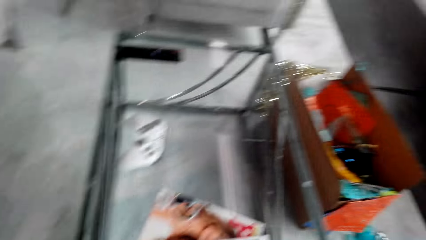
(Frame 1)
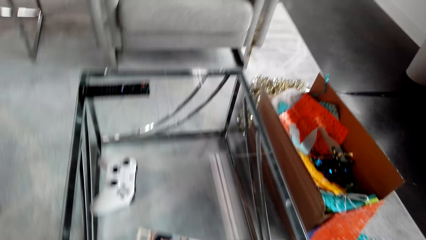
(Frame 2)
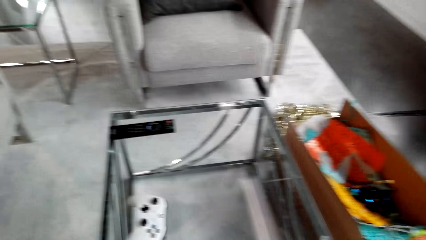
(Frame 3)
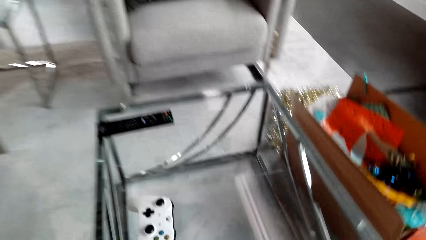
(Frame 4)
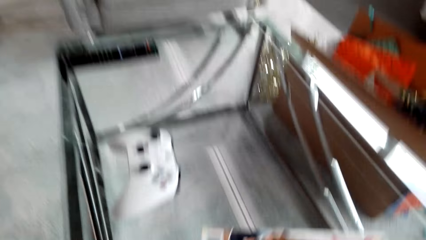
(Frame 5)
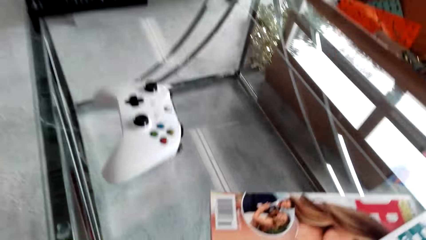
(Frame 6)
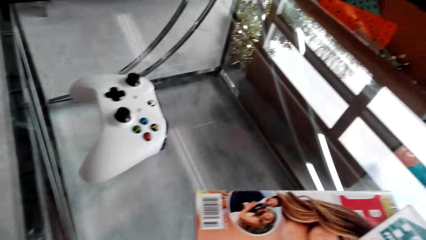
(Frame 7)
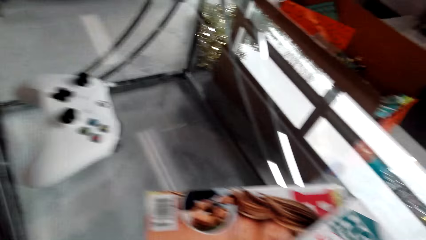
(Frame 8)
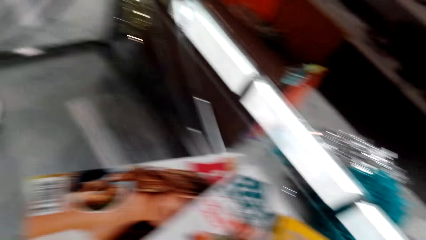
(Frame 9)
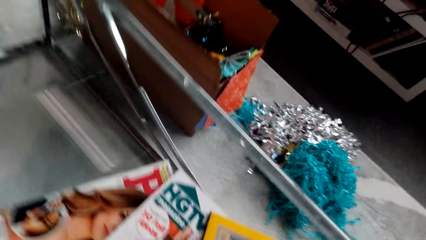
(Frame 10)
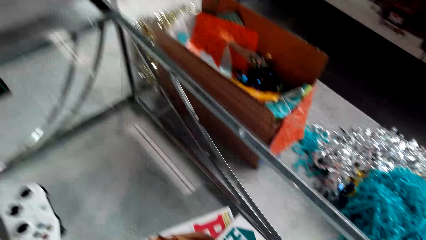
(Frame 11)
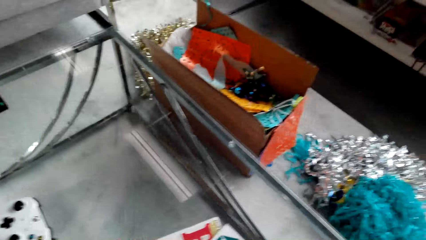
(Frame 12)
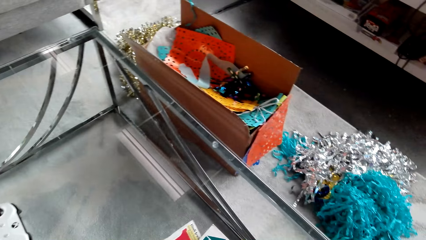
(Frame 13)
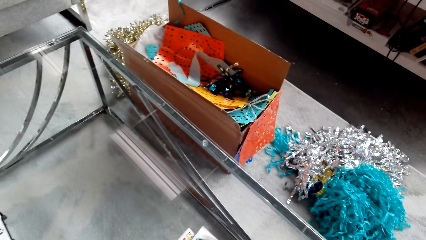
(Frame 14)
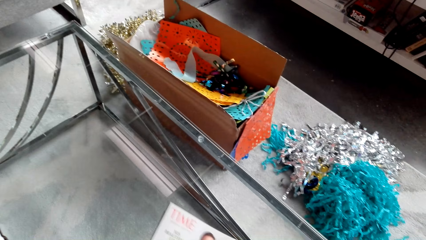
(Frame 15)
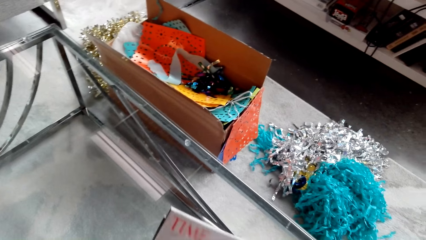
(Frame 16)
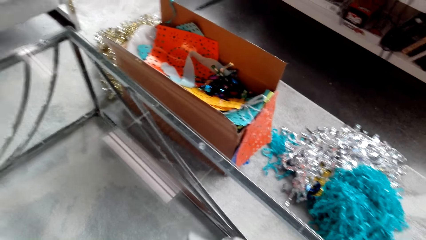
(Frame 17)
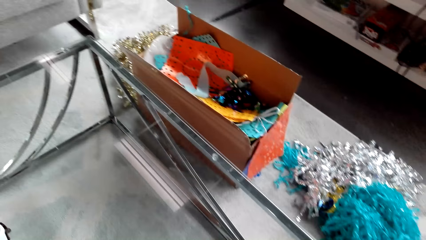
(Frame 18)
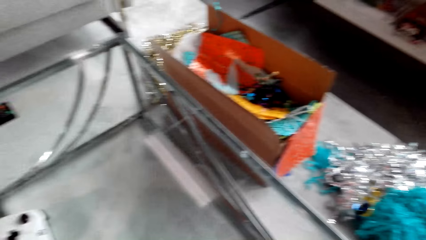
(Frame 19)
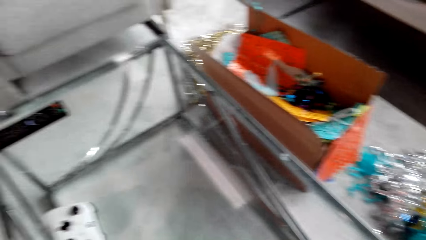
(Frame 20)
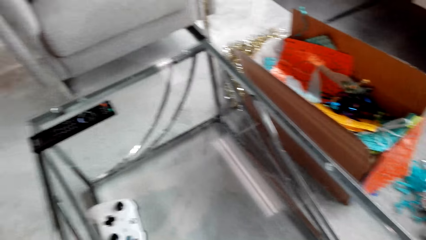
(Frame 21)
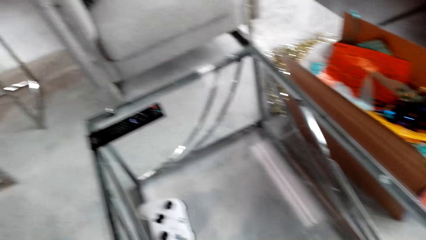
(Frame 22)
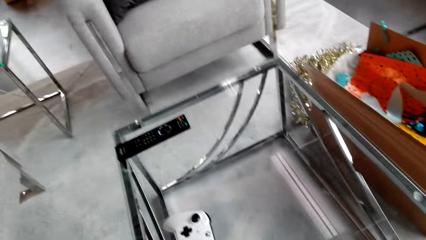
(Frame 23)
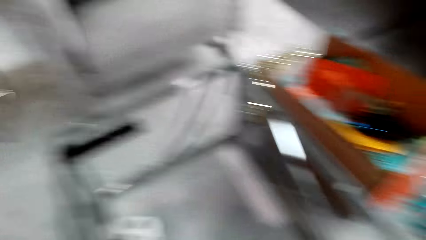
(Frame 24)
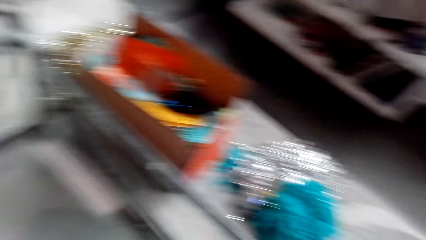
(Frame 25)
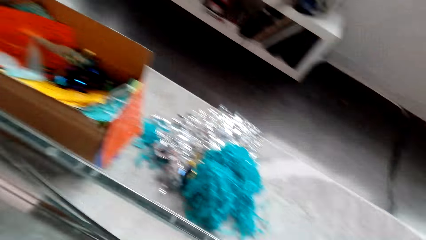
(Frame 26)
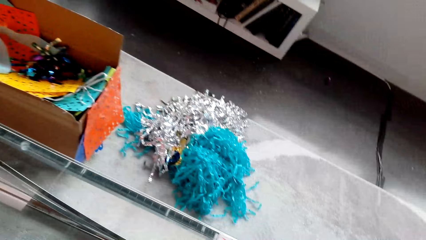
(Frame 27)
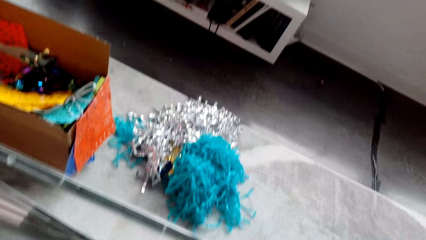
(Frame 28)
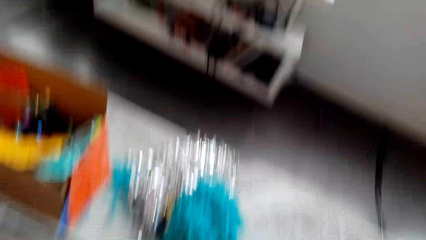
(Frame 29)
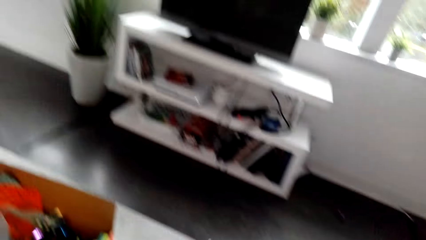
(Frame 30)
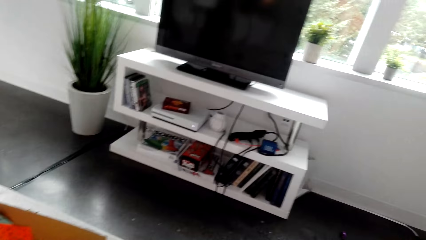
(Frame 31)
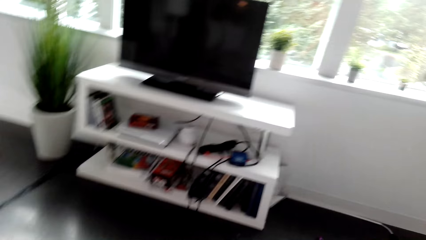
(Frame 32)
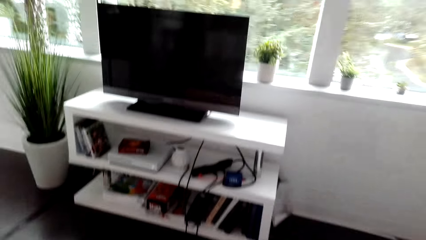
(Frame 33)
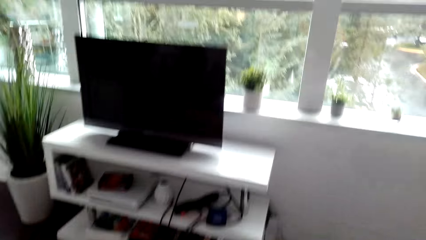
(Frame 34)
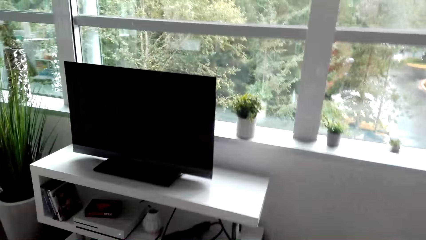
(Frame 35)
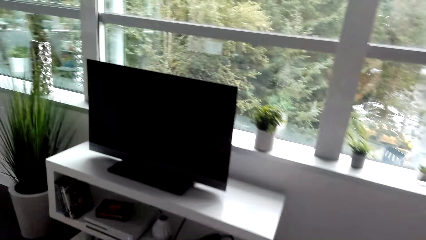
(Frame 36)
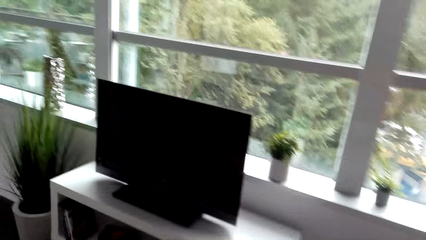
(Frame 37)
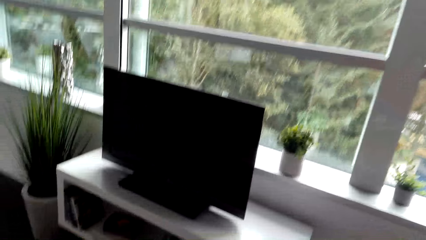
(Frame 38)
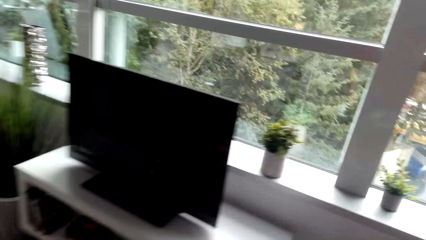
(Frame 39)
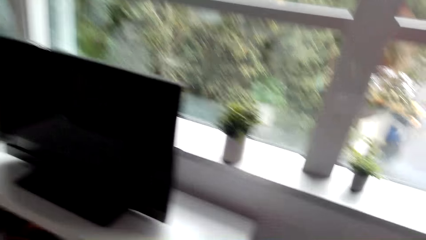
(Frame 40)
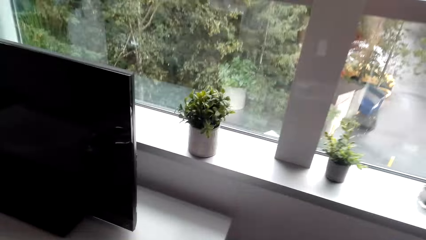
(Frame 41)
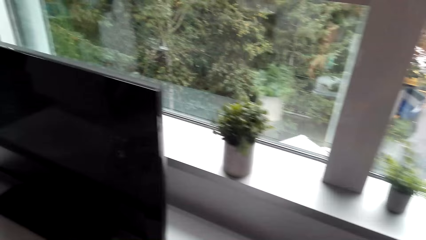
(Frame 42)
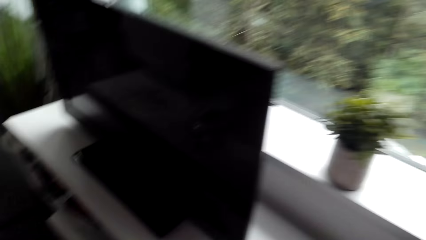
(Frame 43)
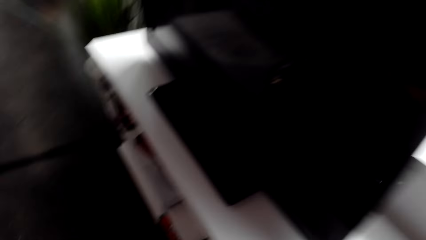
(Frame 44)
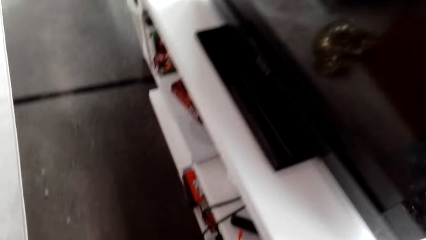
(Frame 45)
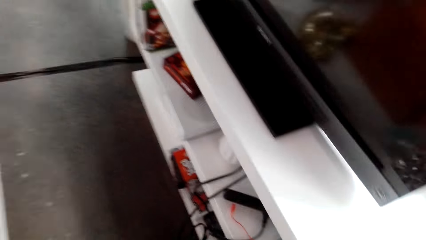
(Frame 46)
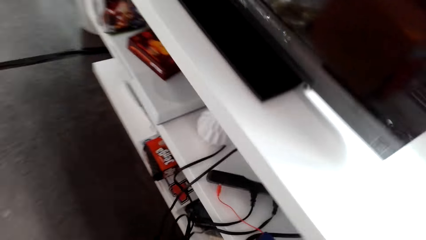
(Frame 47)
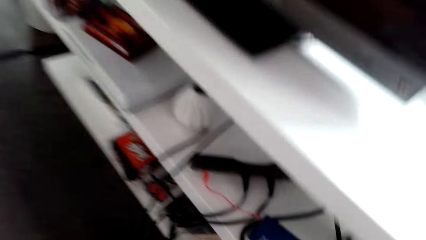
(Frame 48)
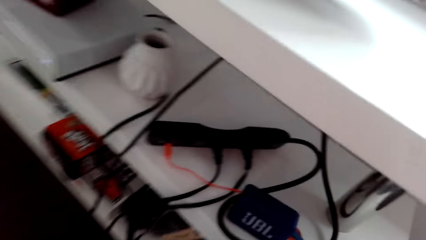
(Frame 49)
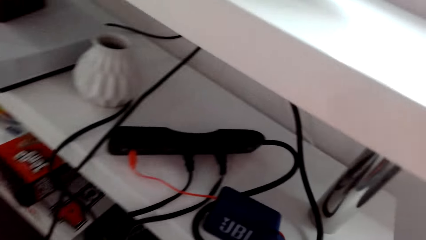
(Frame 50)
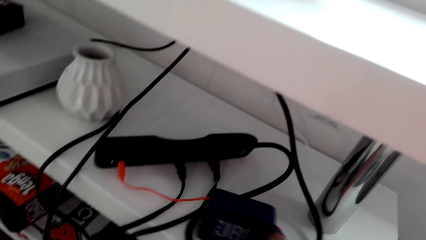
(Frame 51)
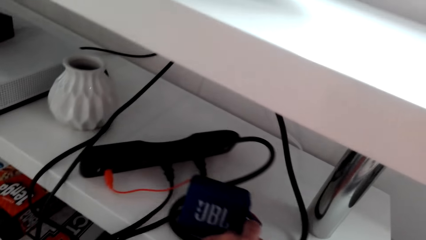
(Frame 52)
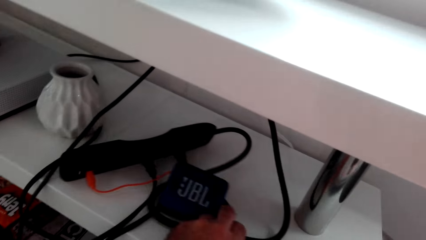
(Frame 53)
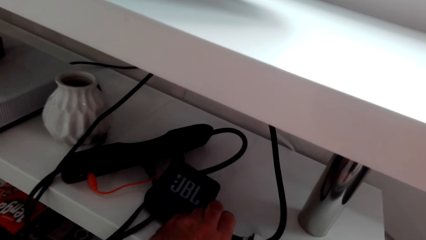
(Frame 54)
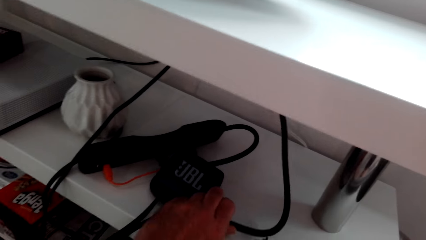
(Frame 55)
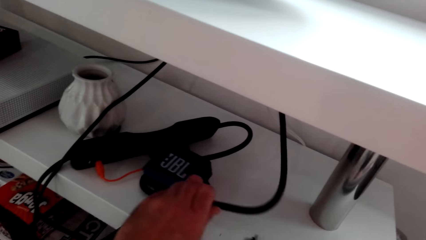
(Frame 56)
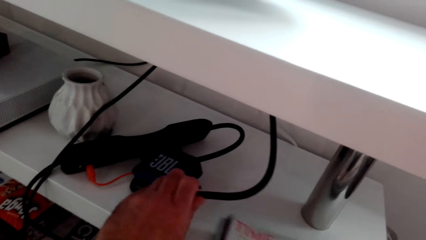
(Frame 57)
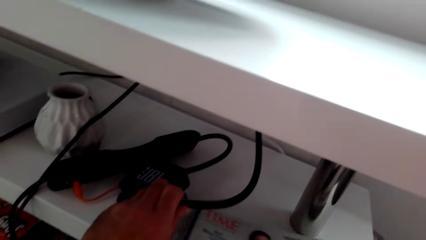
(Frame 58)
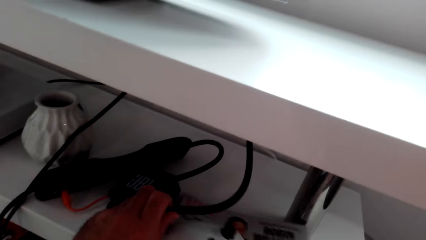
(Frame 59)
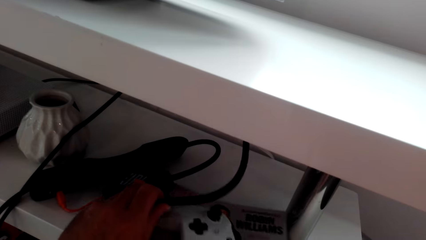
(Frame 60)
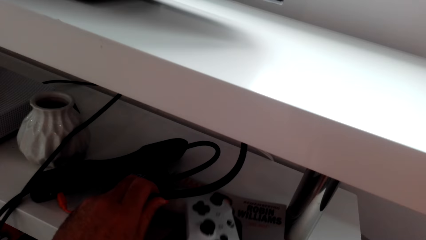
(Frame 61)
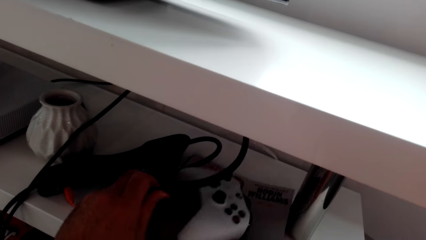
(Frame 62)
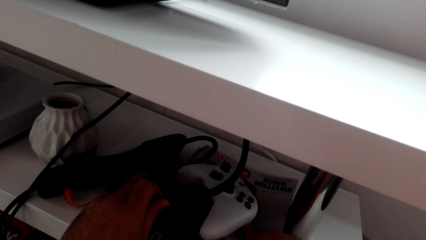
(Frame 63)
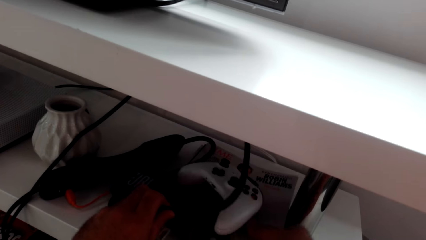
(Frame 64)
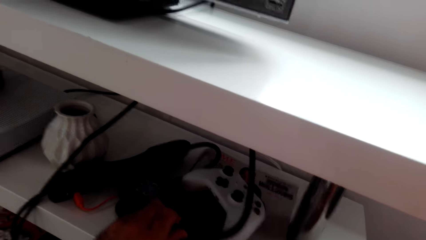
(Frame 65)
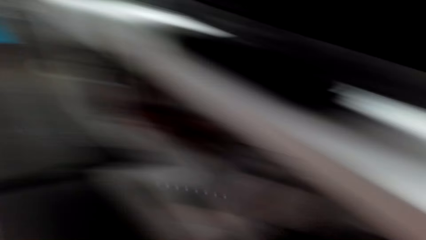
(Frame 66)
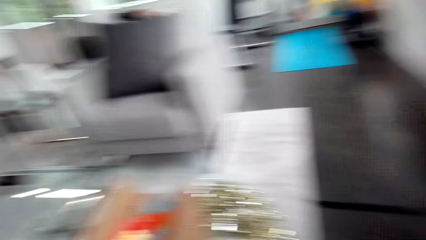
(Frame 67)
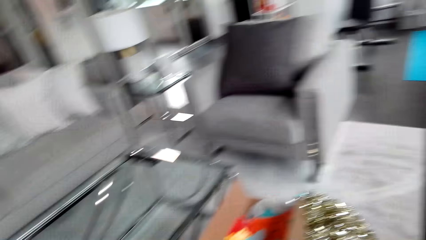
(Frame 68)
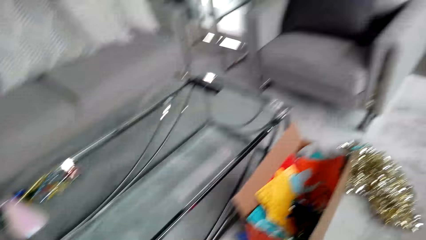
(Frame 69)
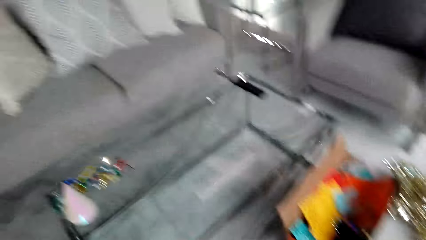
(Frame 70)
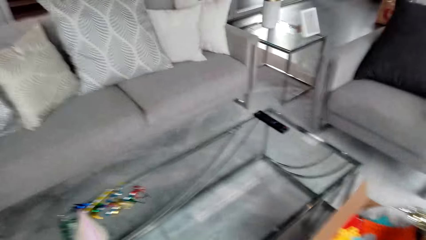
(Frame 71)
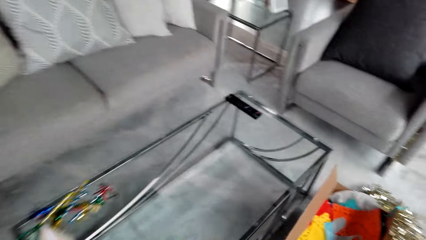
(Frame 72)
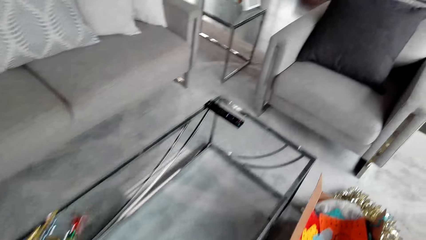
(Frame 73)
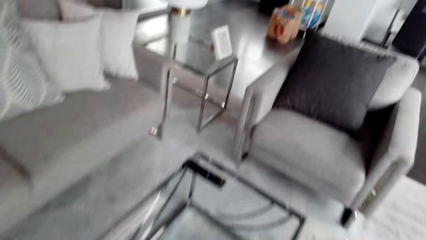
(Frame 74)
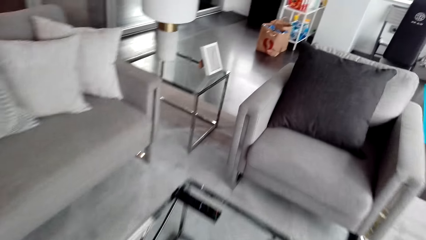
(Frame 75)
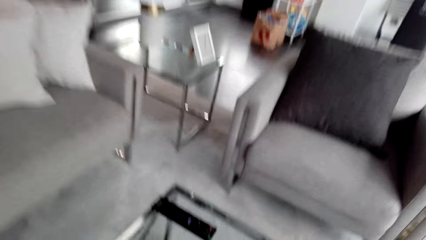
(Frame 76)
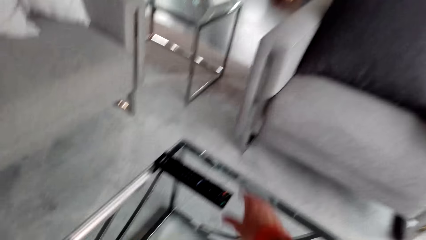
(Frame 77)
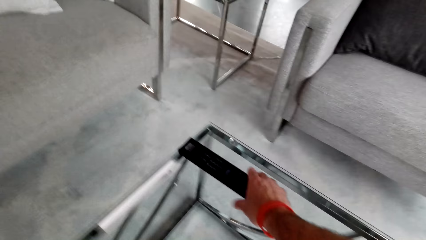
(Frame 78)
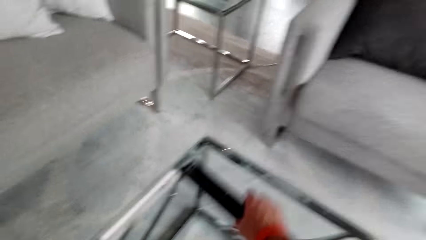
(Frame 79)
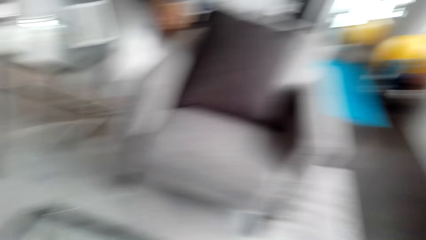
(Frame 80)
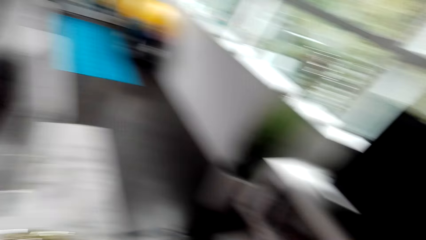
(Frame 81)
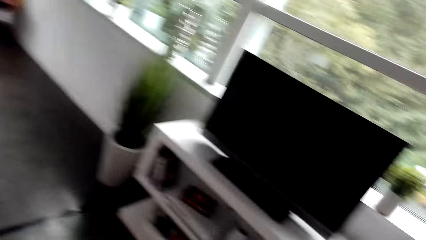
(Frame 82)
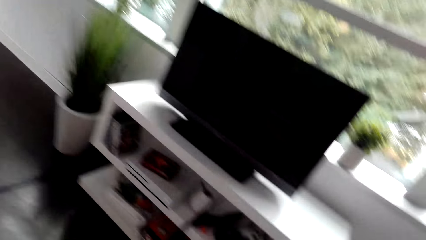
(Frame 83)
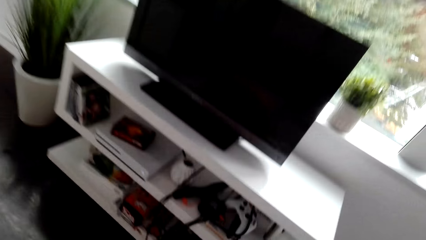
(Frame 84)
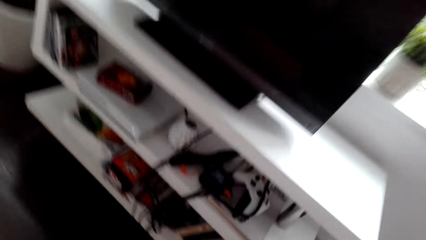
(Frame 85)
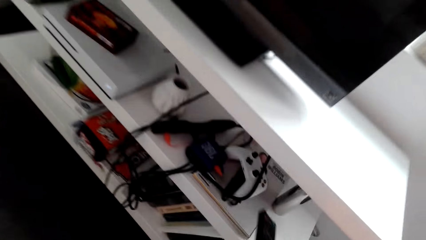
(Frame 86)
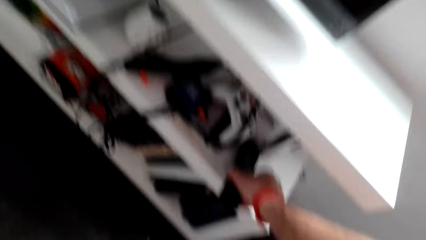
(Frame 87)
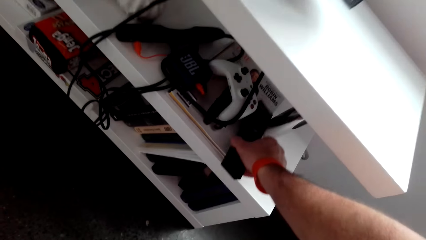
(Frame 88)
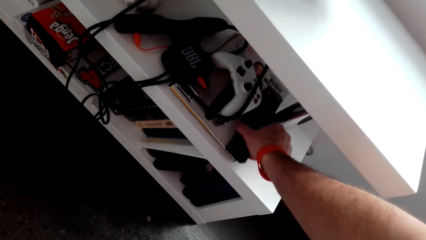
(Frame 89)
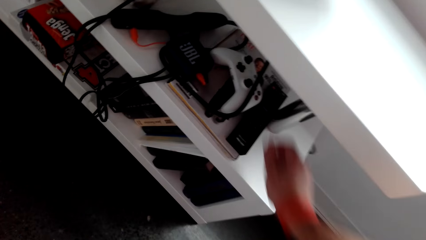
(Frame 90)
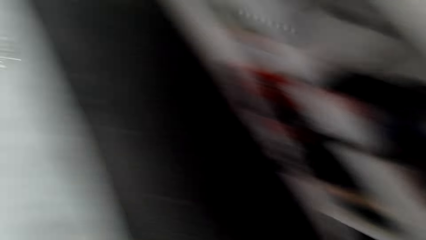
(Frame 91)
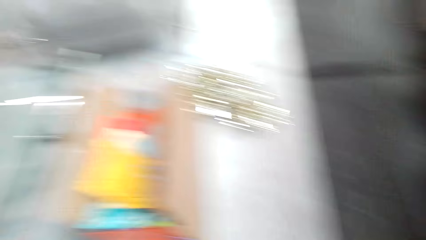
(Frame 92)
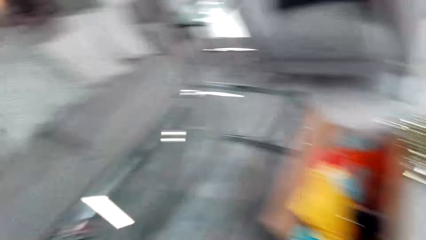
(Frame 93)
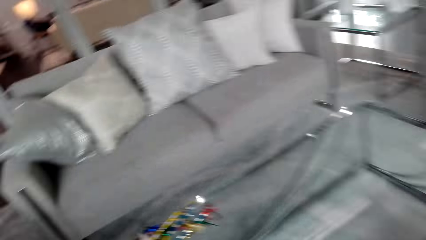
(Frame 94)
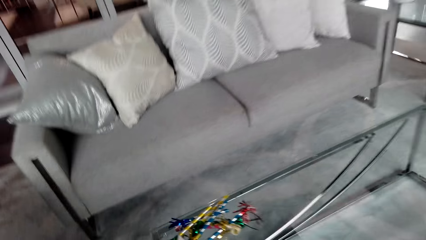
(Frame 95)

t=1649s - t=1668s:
The camera wearer picks magazines. They move around. They push an adapter. They put the magazine on the television center. They put the game pad on the TV stand. They move around. They pick a remote. They put the remote on the TV stand.
